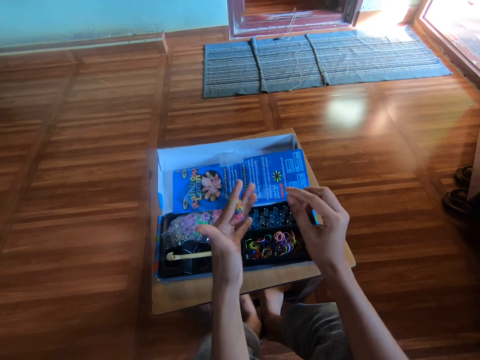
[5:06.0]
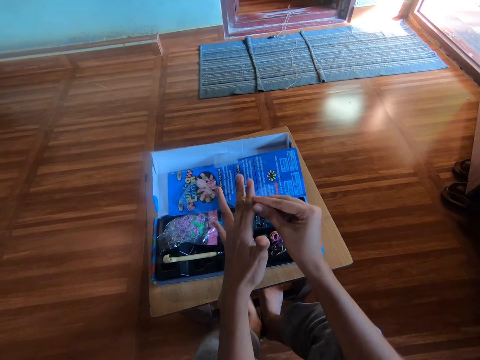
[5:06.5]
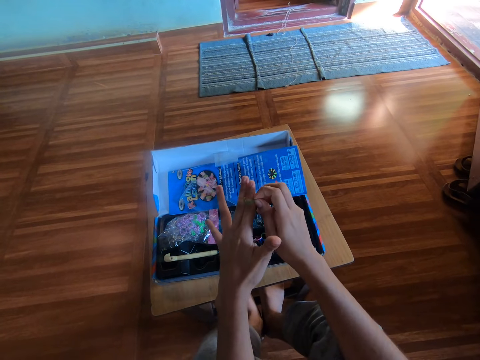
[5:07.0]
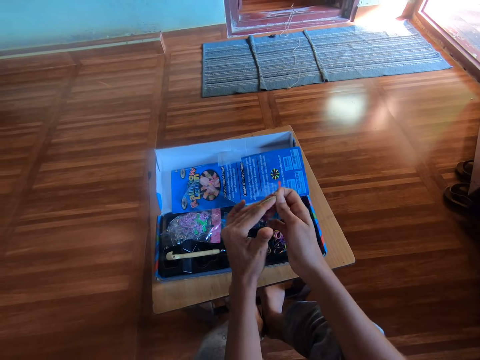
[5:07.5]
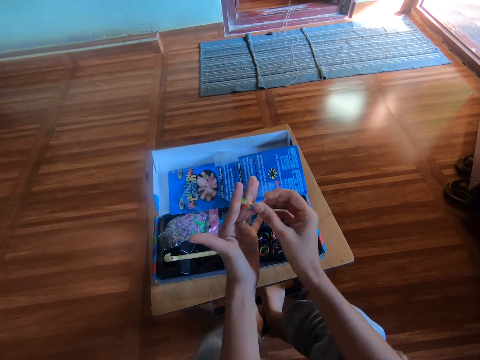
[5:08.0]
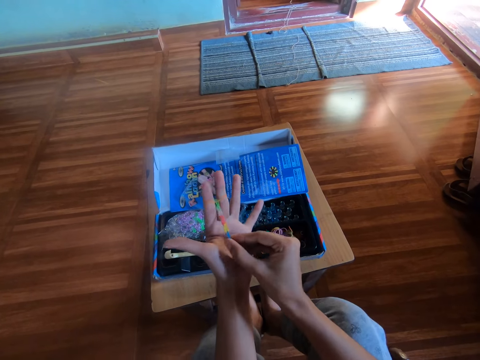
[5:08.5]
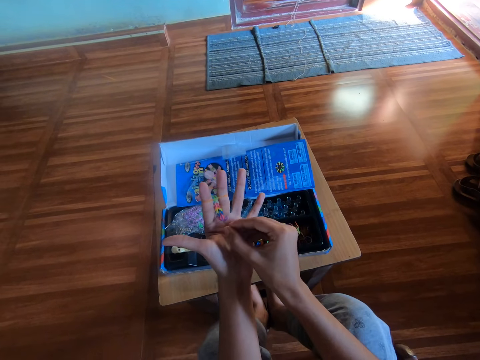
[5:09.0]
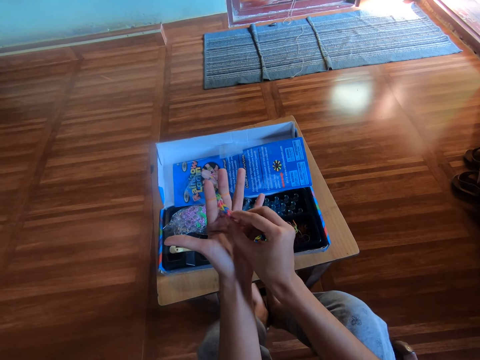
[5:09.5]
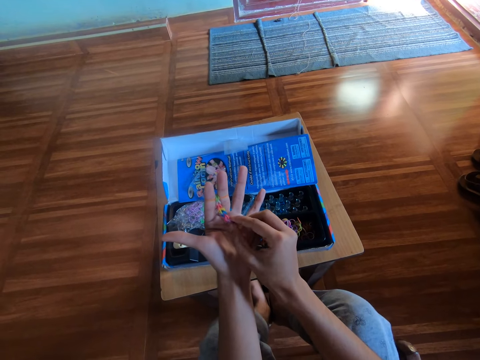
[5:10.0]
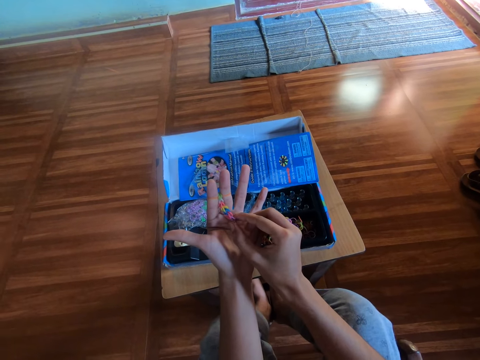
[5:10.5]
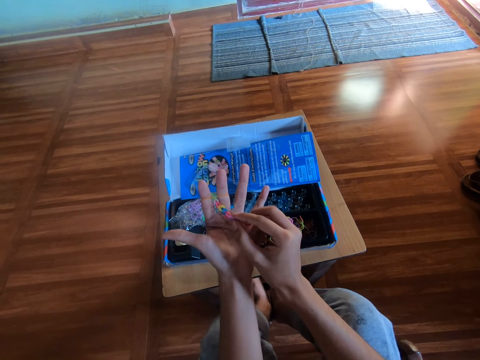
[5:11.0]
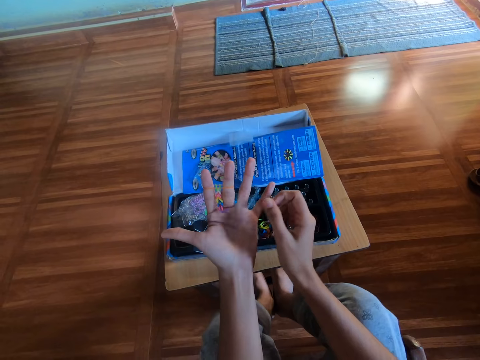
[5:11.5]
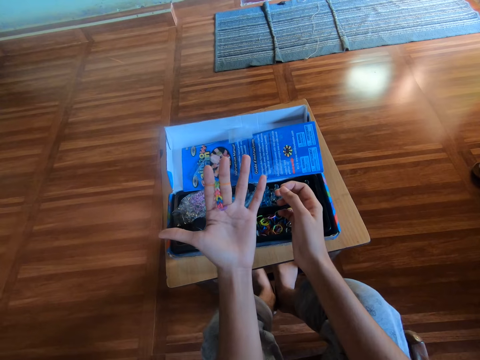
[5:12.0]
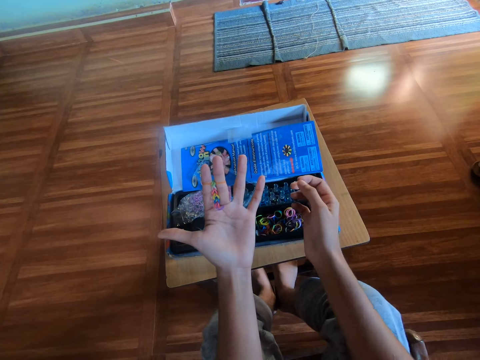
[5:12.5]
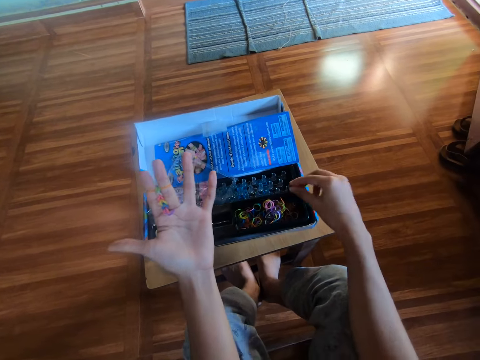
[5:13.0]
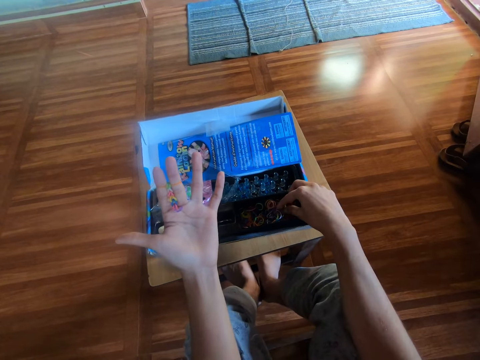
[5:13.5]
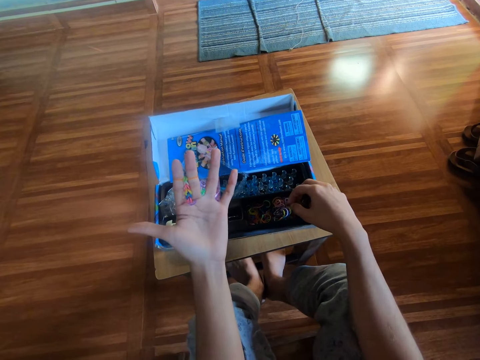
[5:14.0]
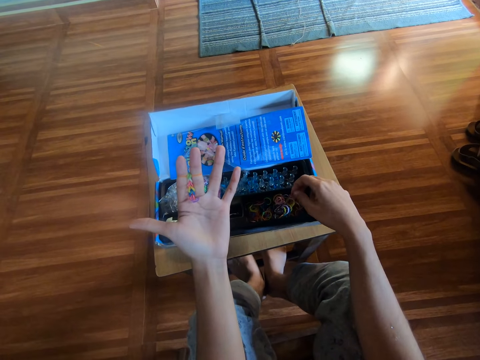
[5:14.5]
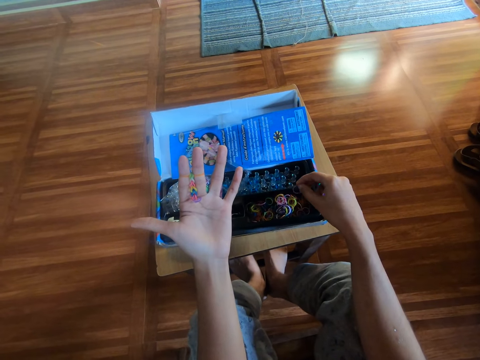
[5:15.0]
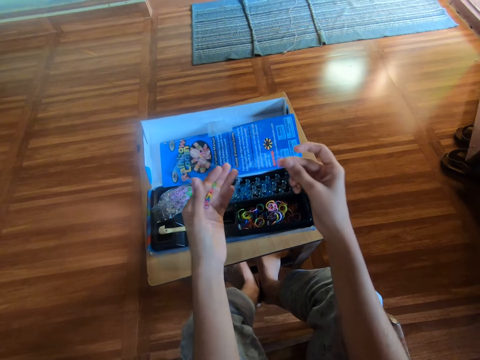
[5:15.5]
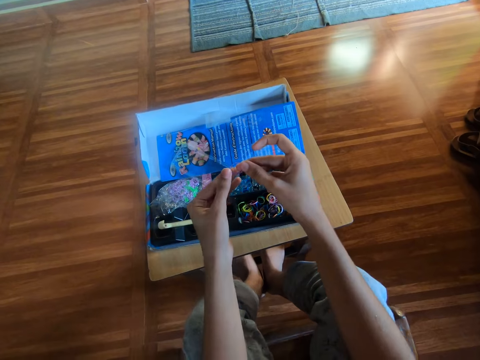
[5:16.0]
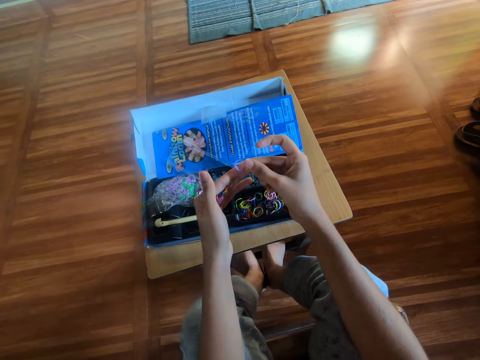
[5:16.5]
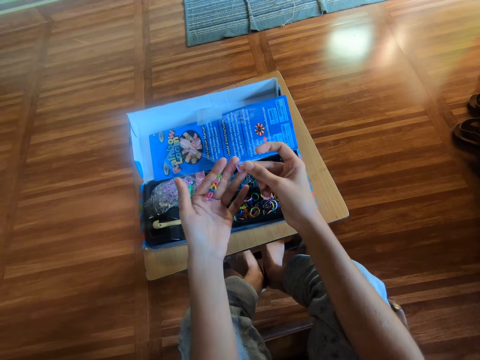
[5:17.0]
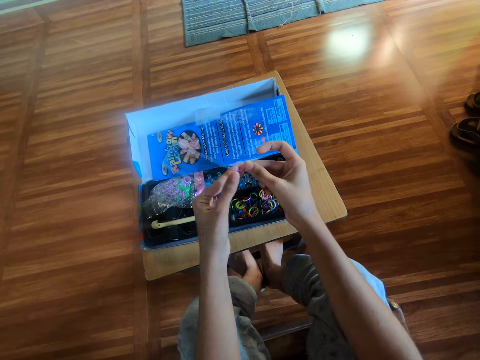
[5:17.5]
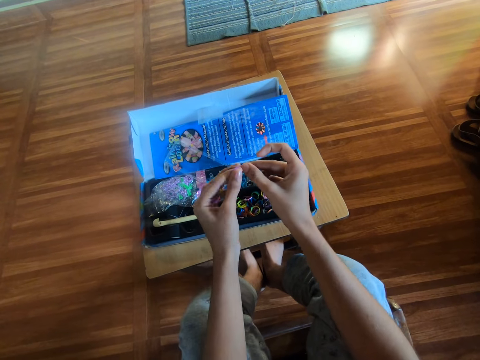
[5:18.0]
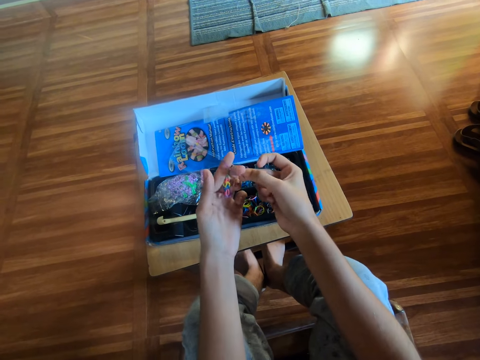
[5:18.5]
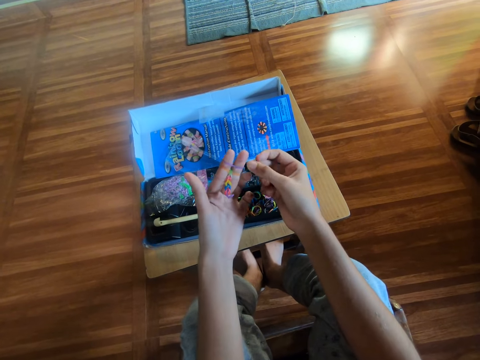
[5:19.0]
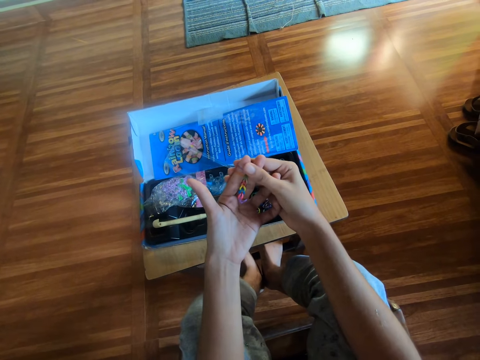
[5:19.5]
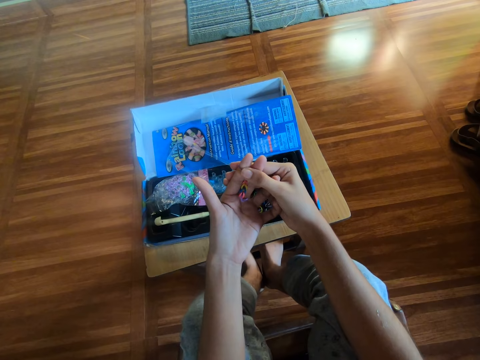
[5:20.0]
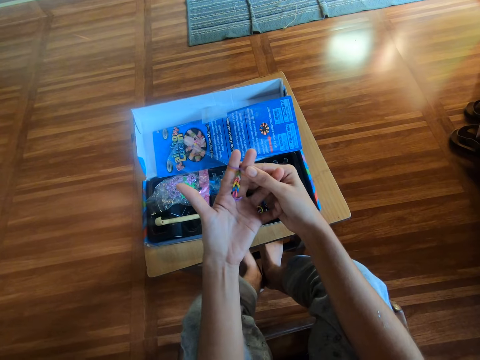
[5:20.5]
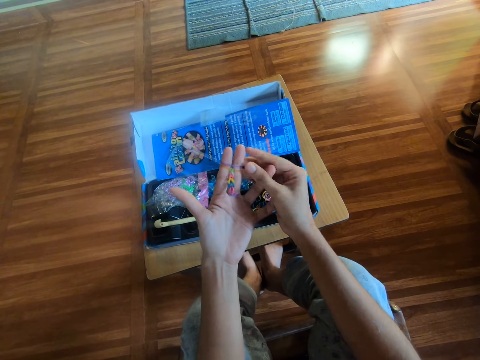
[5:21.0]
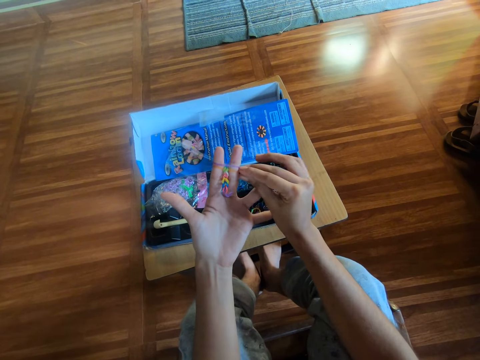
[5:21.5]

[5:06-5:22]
The camera wearer makes a rubber band bracelet by hand. He stretches the rubber bands on his hands. He picks another rubber band from a black plastic with his right hand. He examines the rubber band with his right hand. He makes the rubber craft on his left hand with the rubber band in his right hand. He puts the rubber bands on his hands.

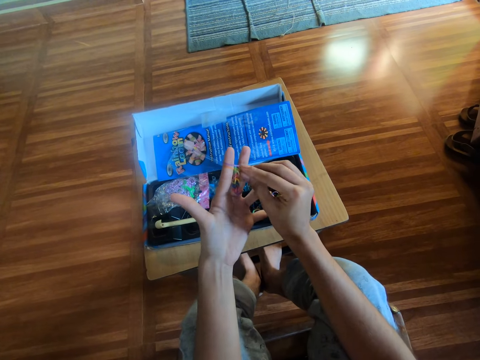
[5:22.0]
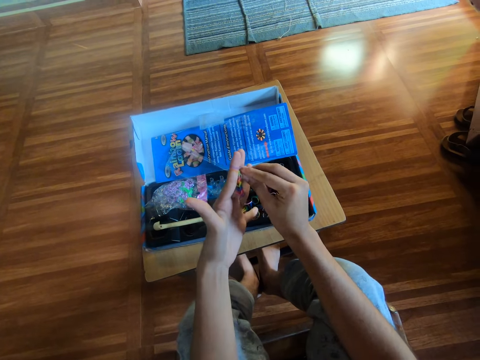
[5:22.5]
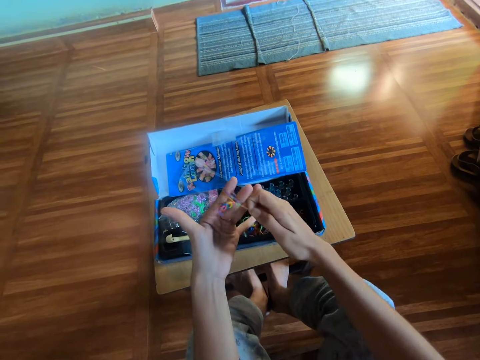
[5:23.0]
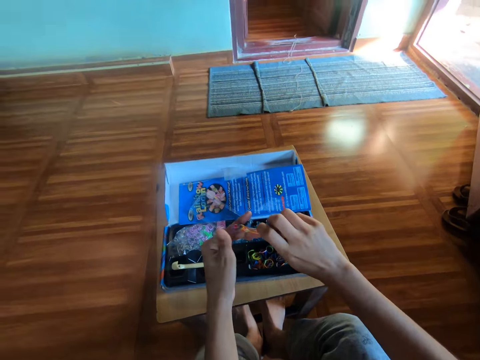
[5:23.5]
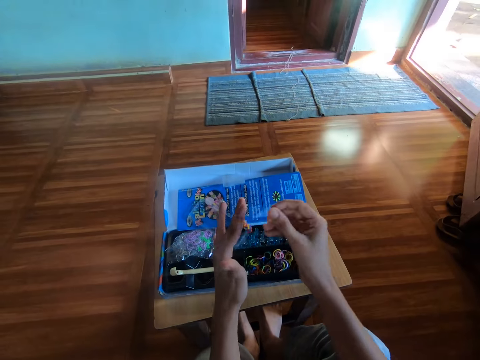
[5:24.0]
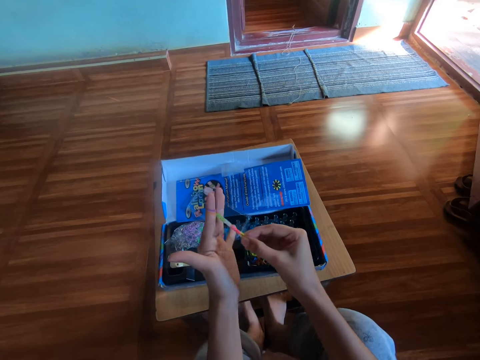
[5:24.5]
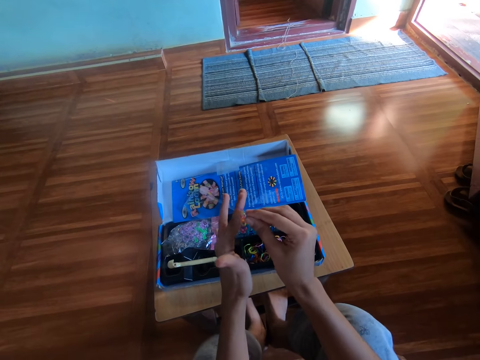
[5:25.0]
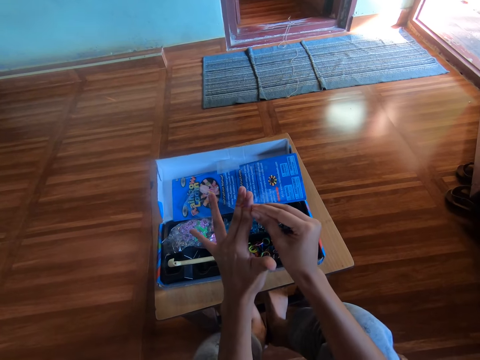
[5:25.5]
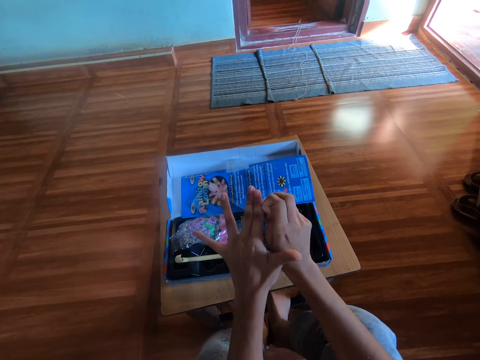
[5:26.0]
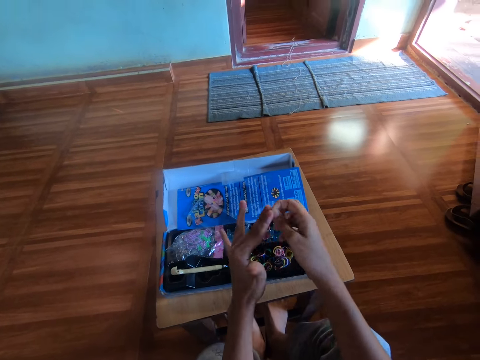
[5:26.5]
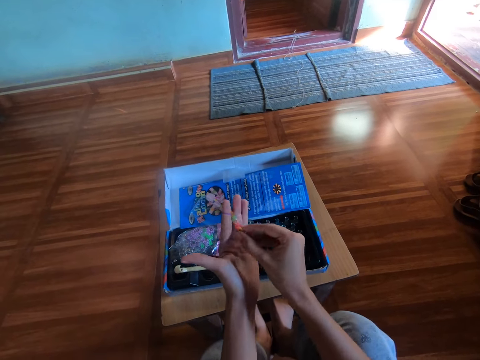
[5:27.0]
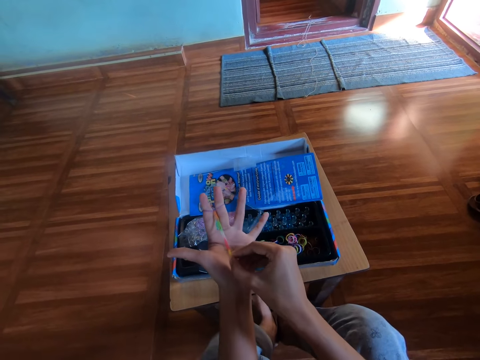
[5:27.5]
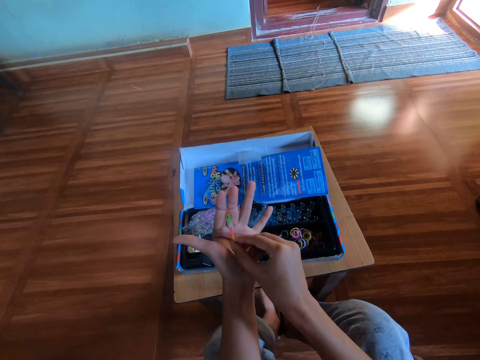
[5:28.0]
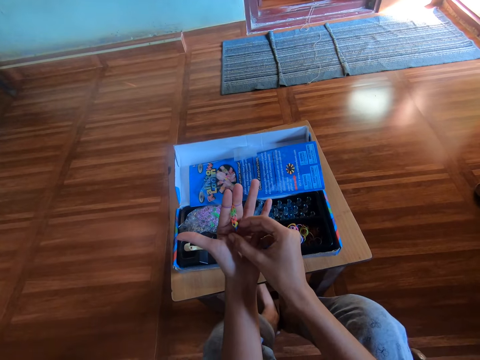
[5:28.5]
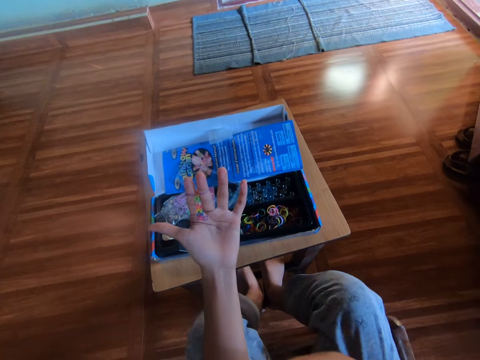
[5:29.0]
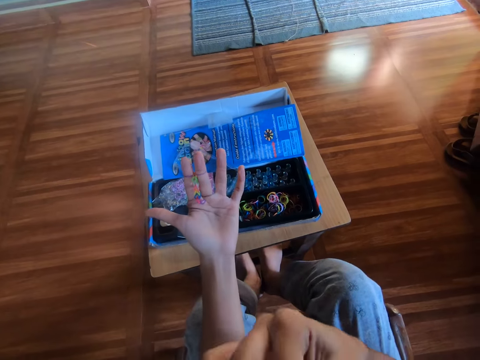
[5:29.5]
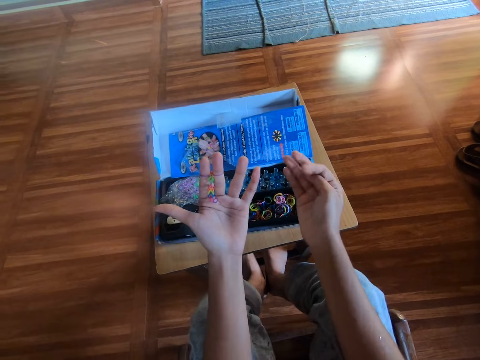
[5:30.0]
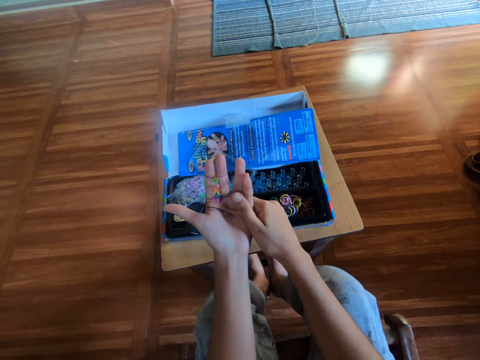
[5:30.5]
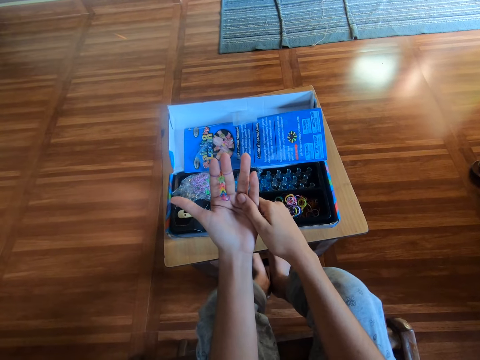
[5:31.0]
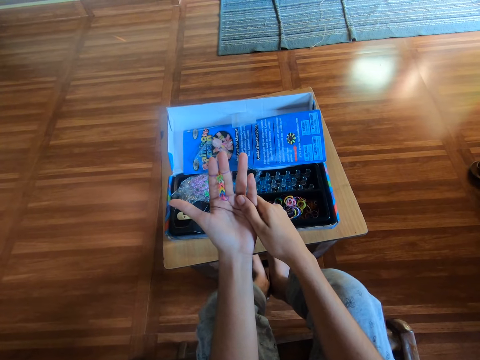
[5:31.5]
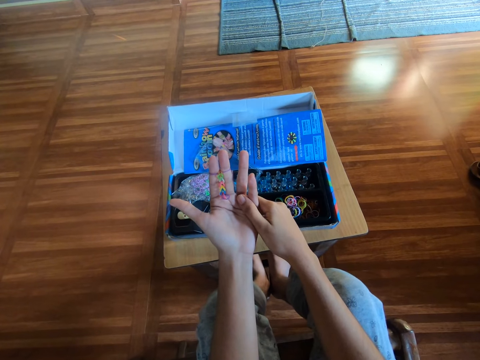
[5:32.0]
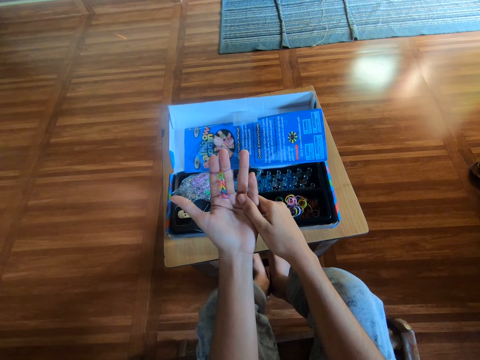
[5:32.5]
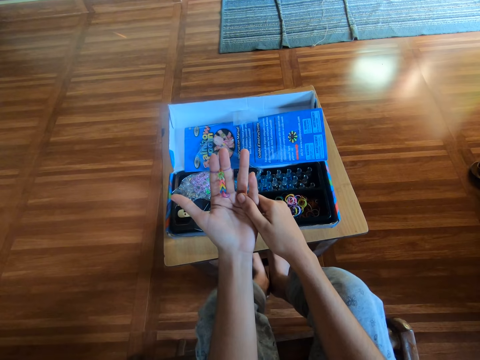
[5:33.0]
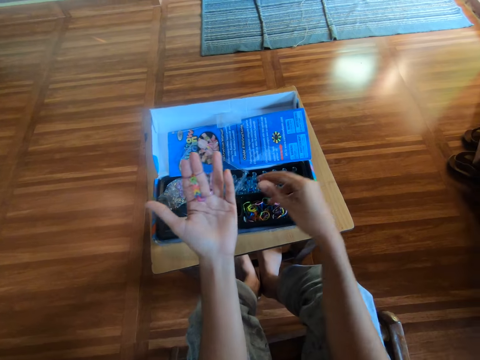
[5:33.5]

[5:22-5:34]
The camera wearer makes a rubber band bracelet by hand. He touches his face with his right hand. He inspects the rubber craft in his left hand.
